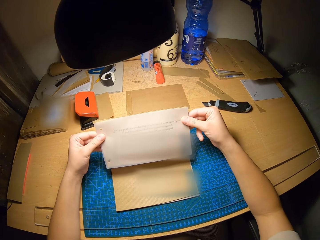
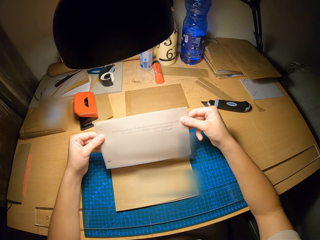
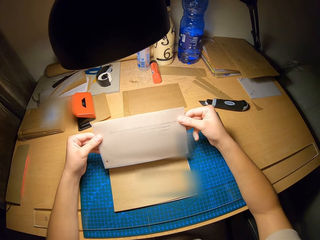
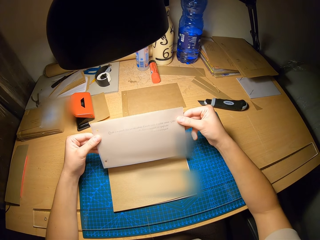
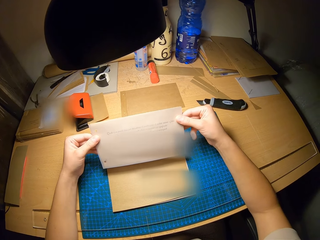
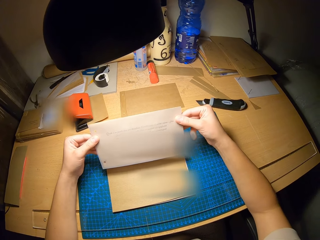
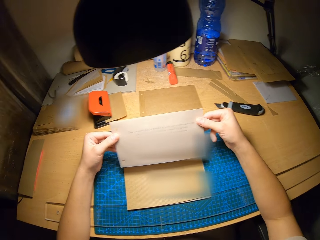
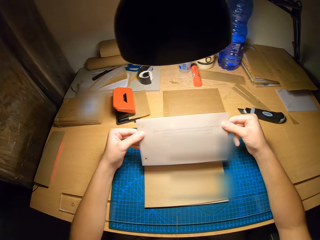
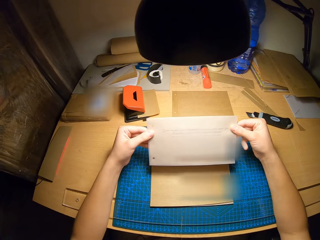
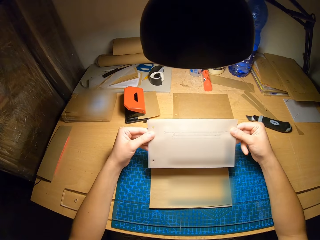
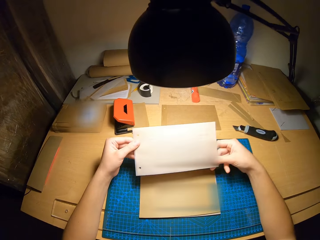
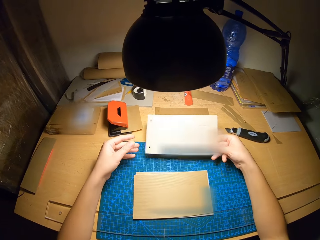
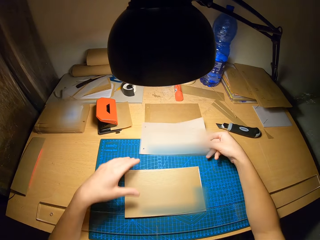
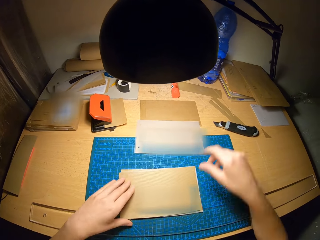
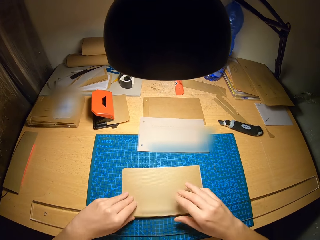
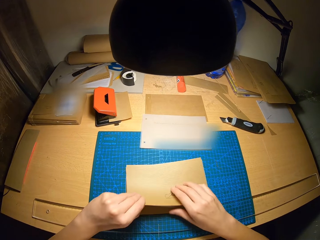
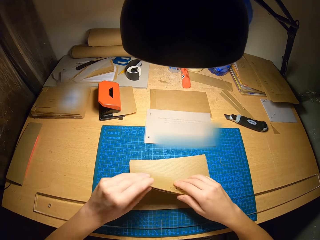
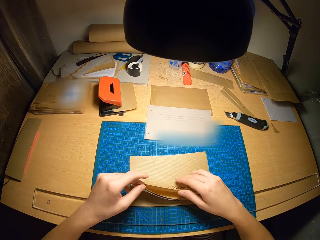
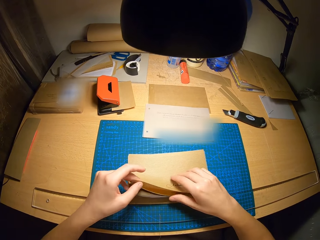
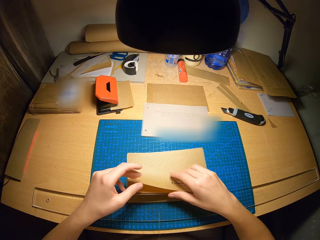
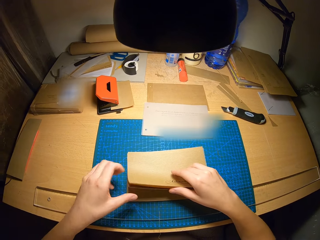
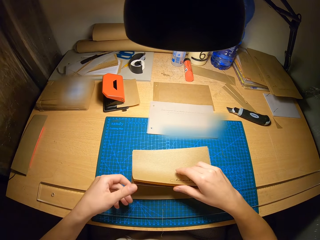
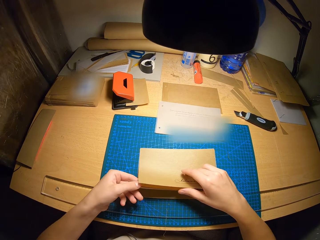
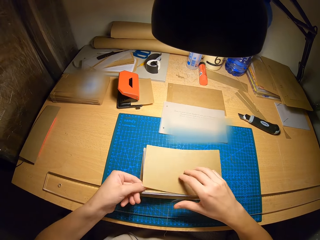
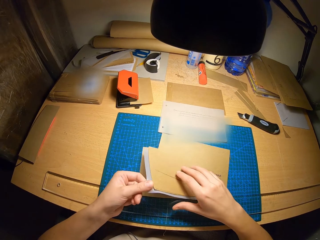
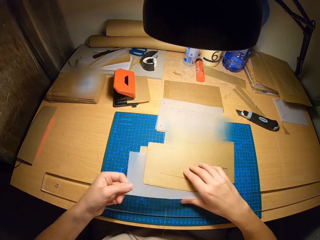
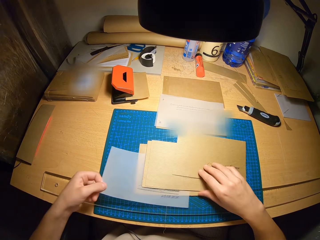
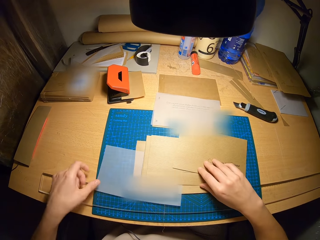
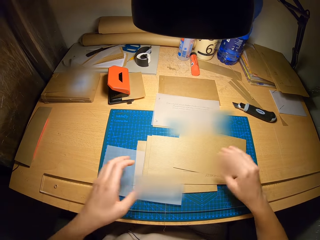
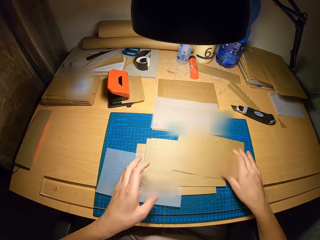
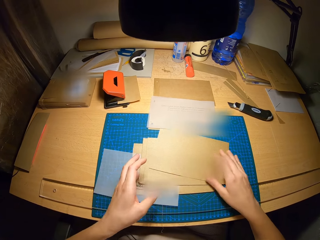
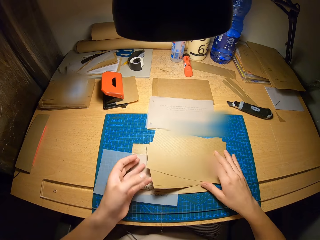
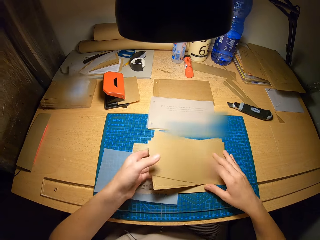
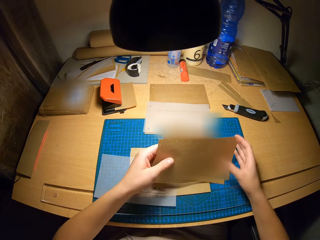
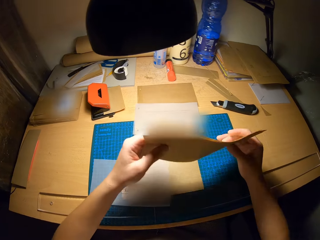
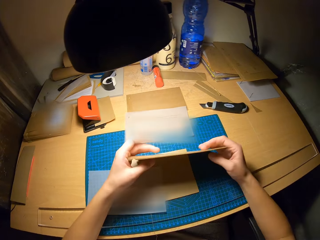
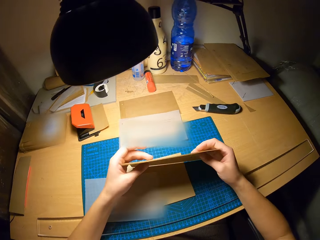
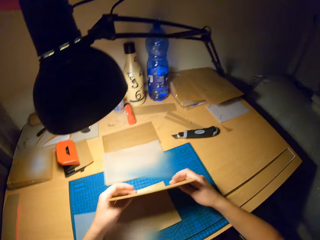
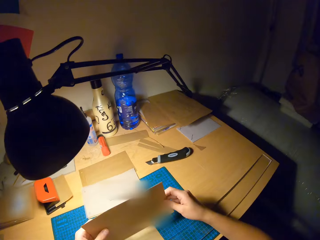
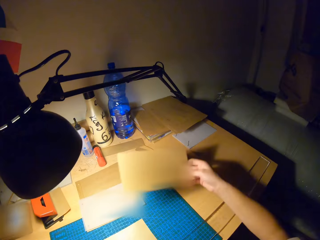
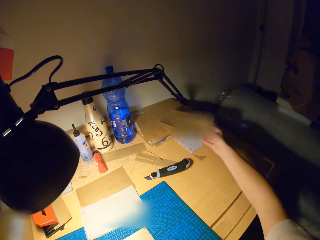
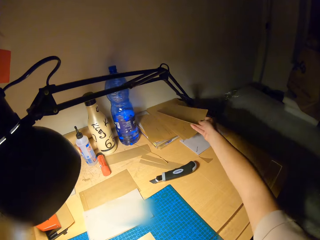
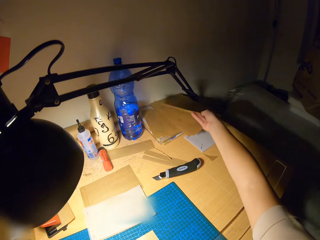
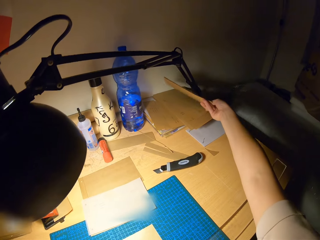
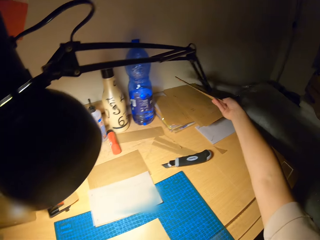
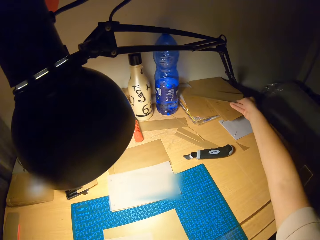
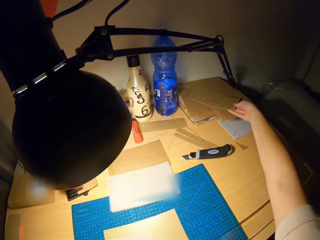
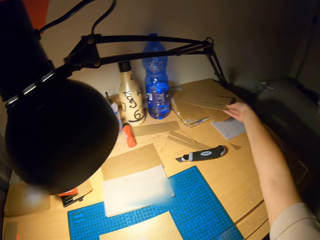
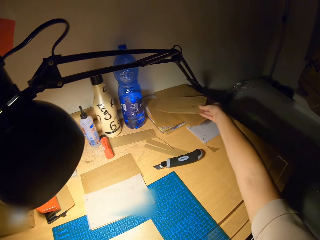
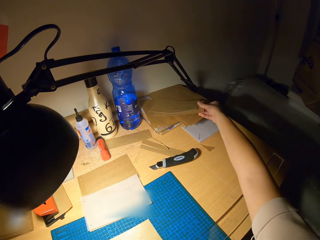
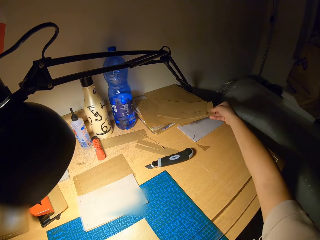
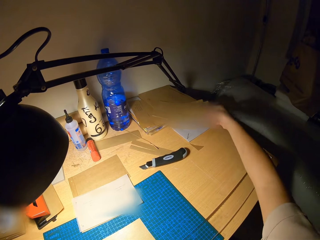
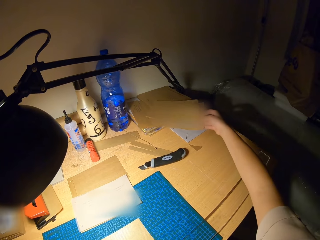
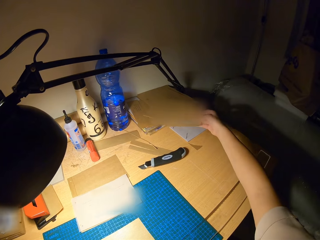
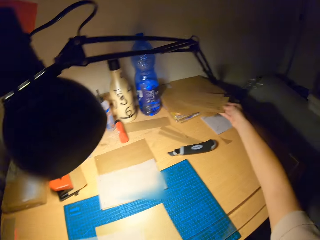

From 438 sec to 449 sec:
The camera wearer drops the craft papers on the table with his right hand. He flips through the papers on the craft mat. He moves the craft papers on the cutting mat. He picks up the craft papers from the cutting mat. He holds the craft papers on the cutting mat with his hands. He puts the craft papers on the other craft papers with his right hand.

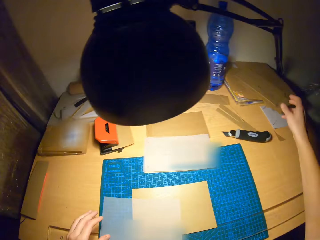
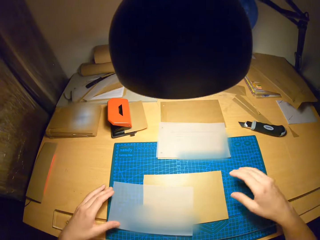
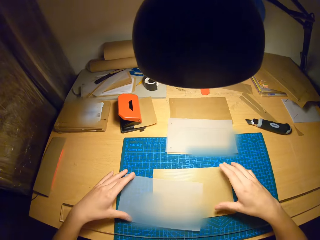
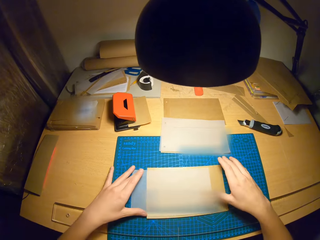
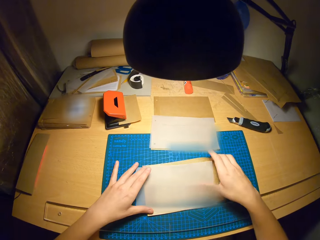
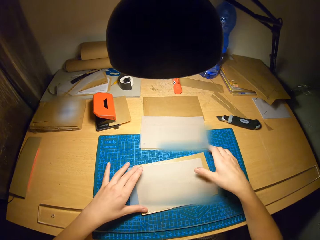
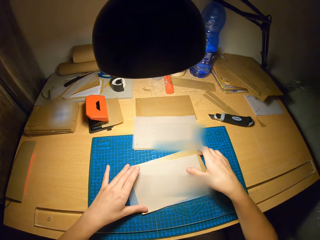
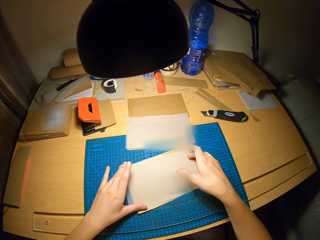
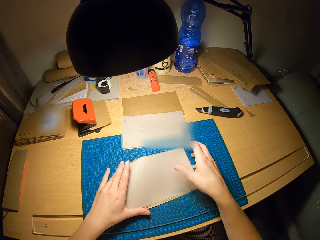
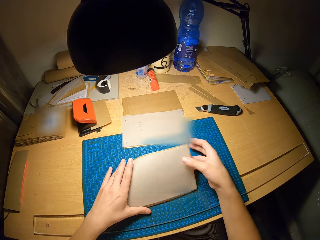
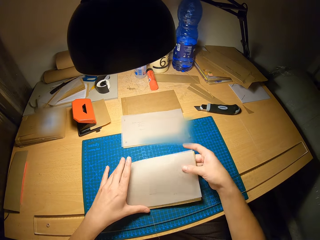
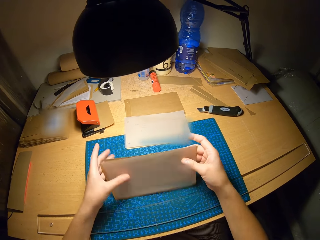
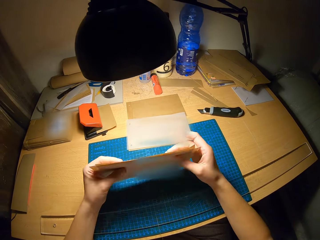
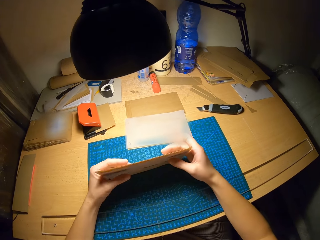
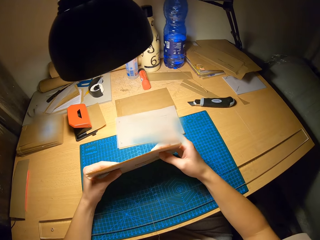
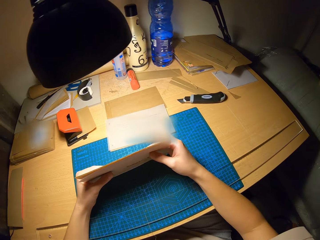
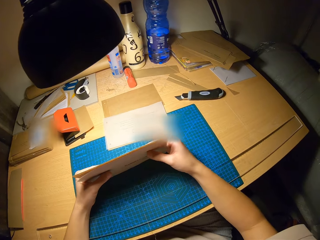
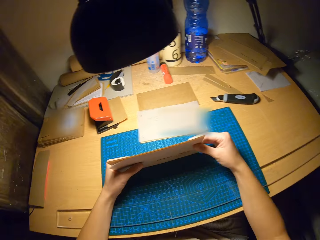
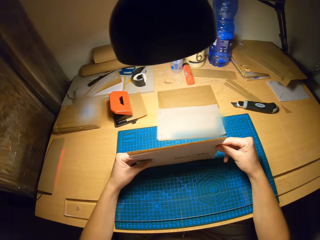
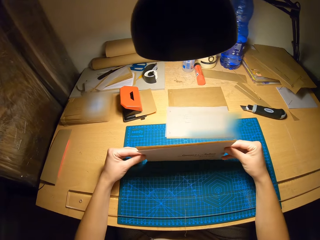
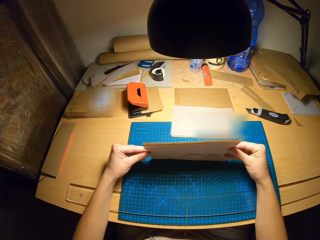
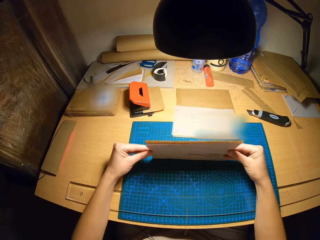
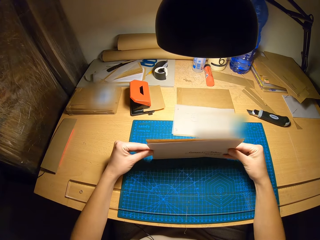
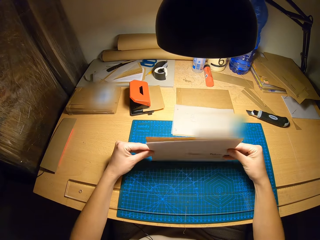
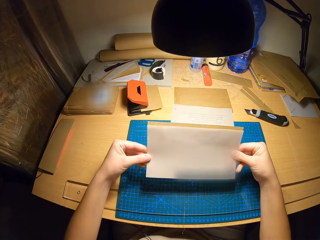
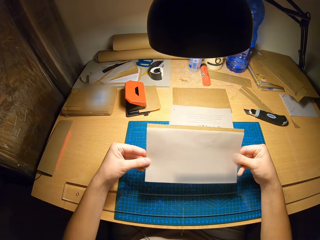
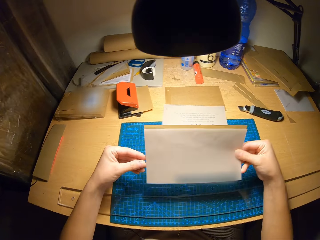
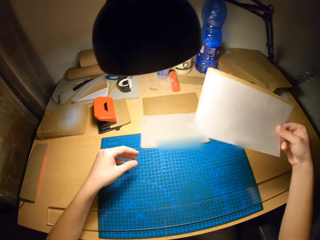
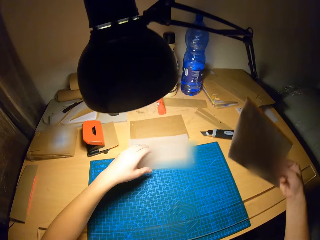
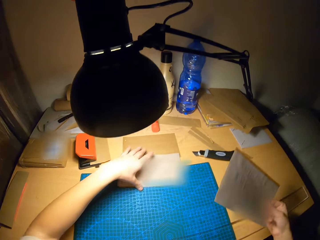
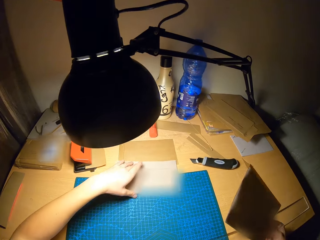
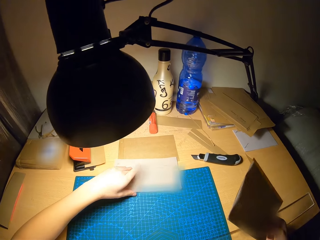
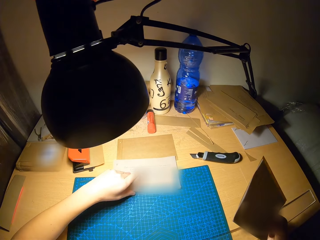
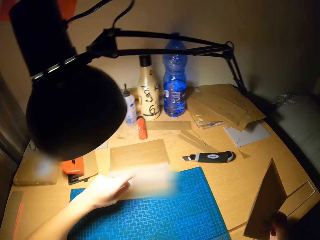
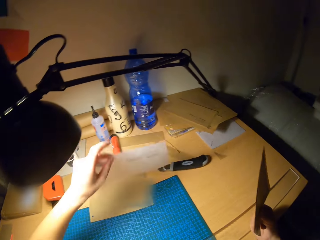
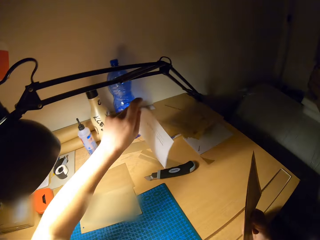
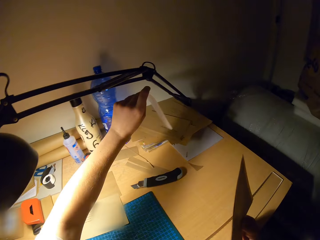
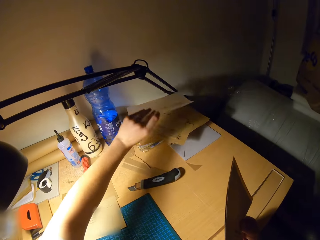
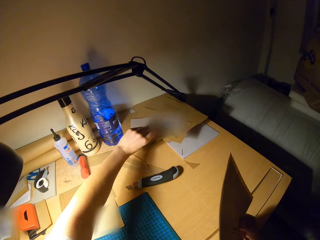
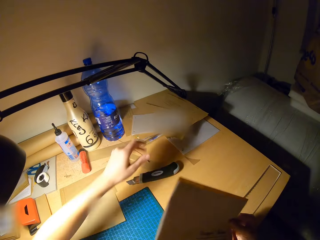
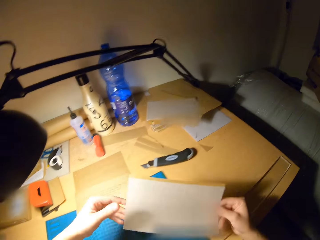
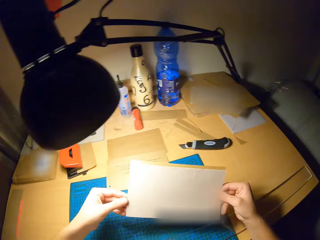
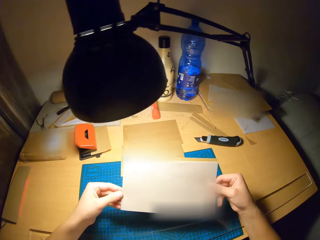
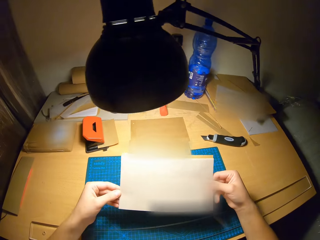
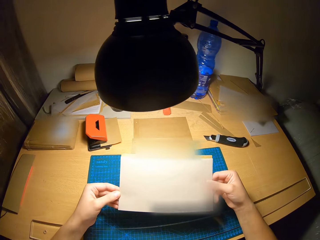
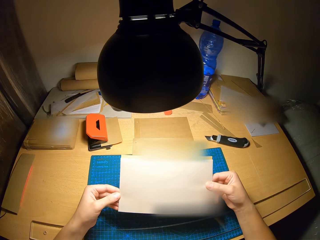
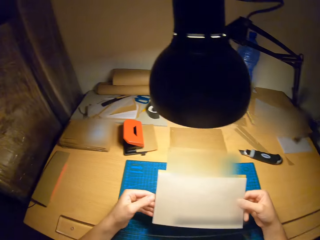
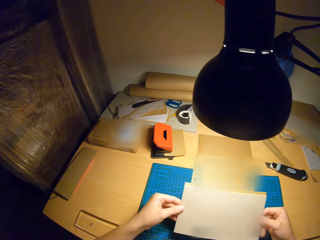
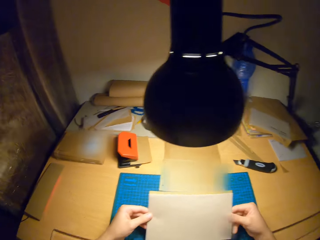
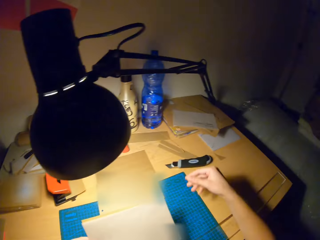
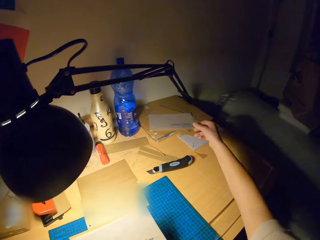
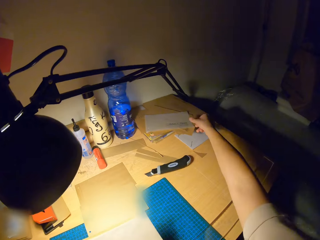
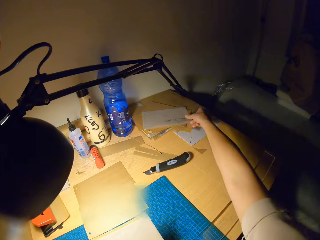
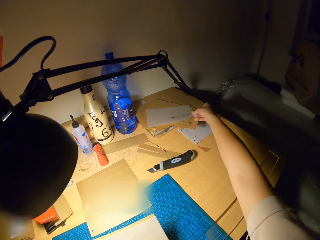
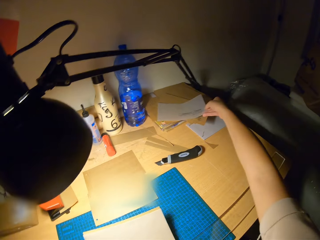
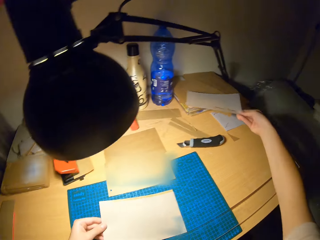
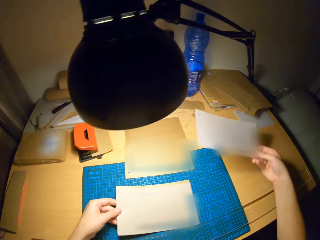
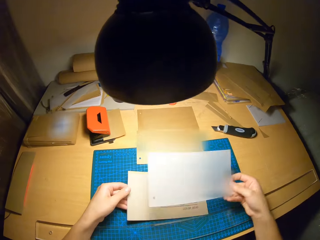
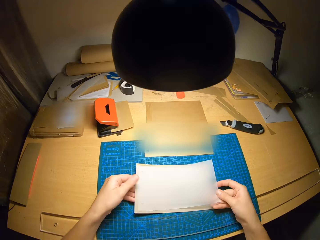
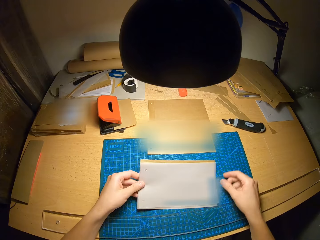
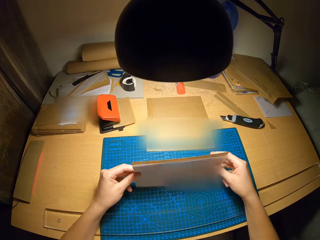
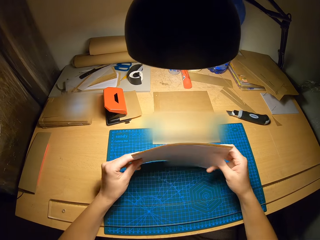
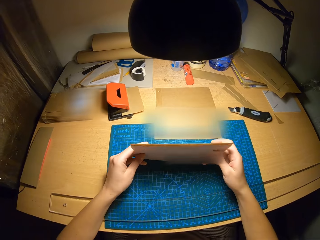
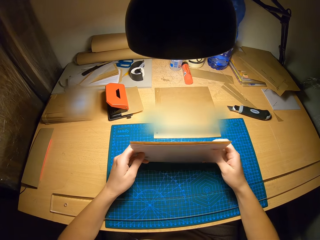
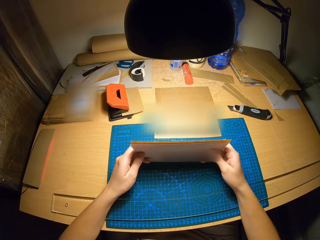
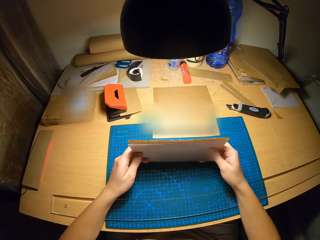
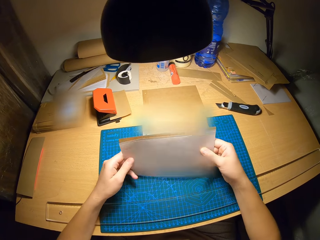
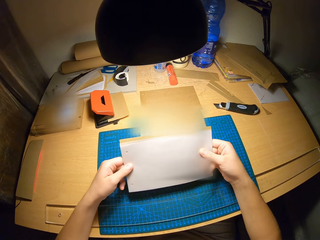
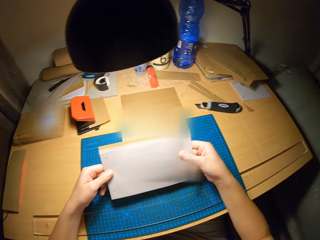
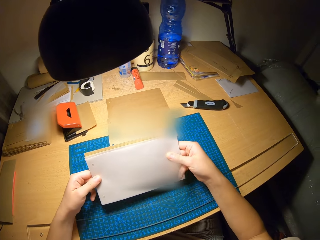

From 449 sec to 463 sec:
The camera wearer moves the craft papers on the cutting mat. He adjusts the paper on the craft table with his hands. He holds the craft papers on the cutting mat with his hands. He stares at the craft papers in his hands. He moves the craft paper on the table. He picks up a paper on the table with his left hand. He drops the paper on the table with his left hand. He holds the paper with his left hand. He stares at the craft papers in his hands. He picks up the paper on the table with his right hand. He places the paper on another paper. He holds the craft papers together in his hands.
